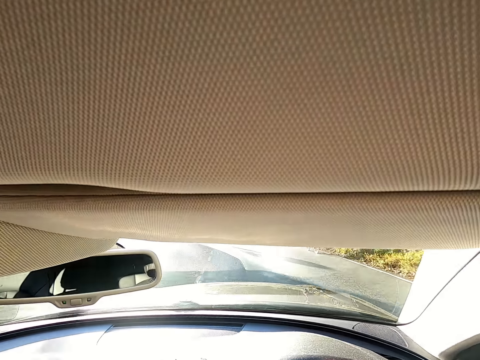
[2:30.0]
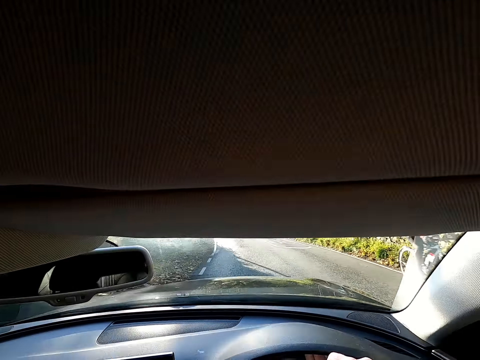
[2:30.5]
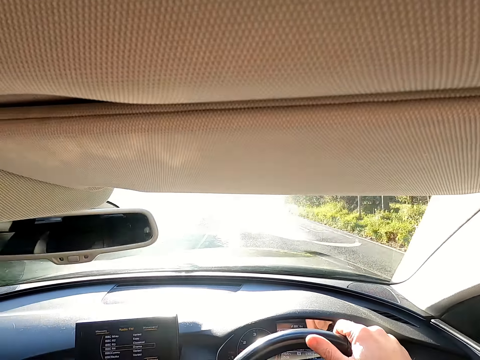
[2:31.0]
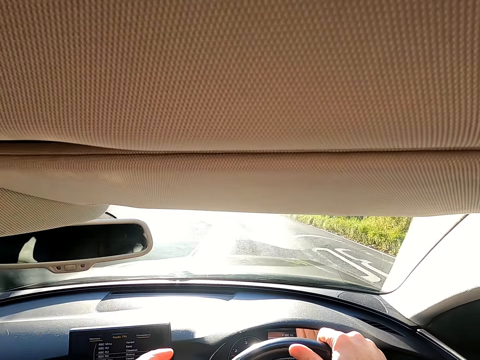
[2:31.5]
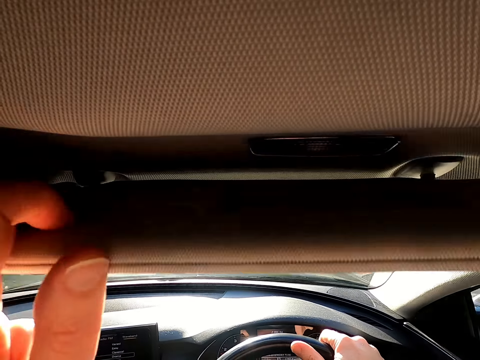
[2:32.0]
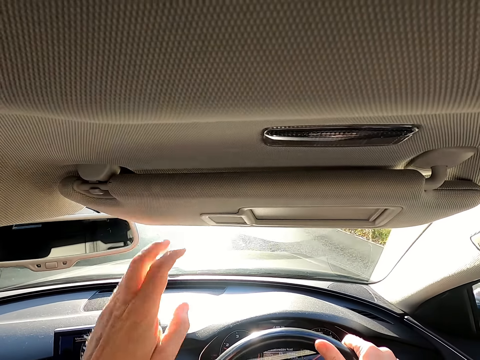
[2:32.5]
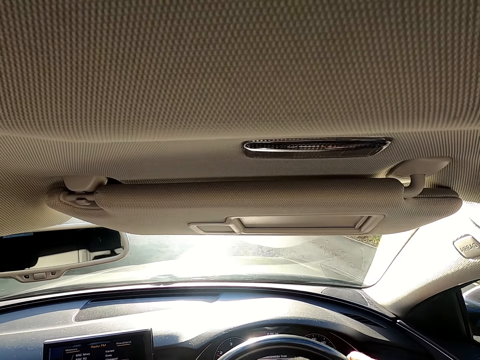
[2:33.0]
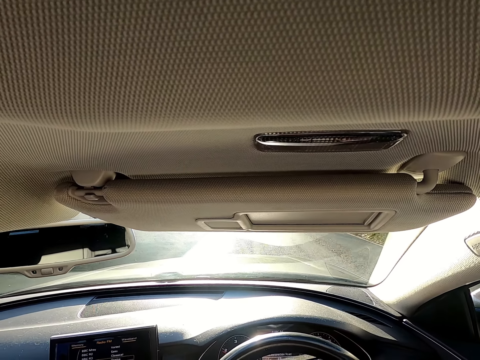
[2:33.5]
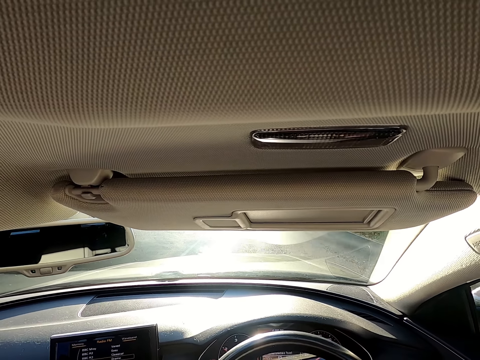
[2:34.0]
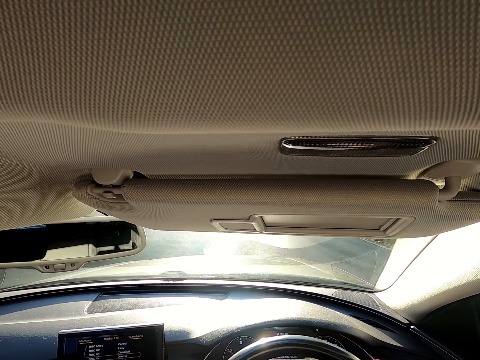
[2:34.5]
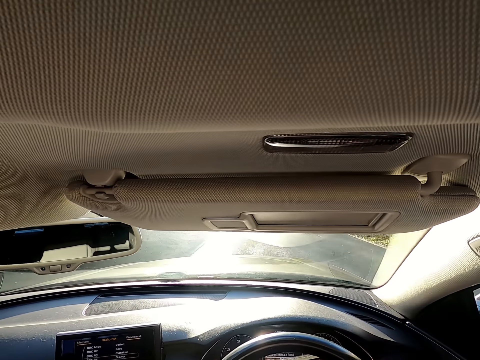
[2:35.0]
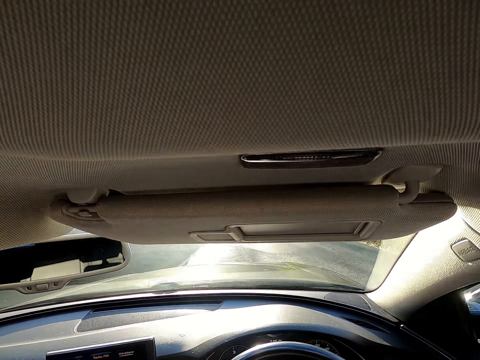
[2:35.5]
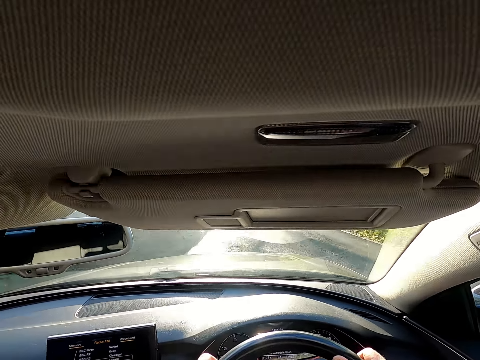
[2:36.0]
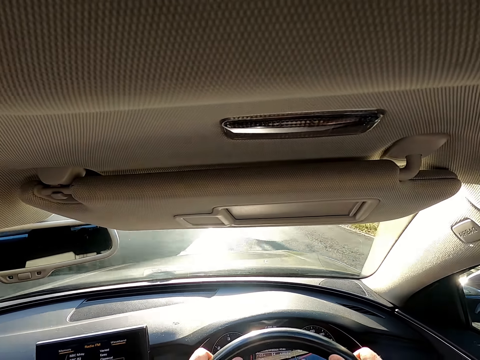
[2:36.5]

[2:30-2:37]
The camera wearer drops the car sun visor with his left hand.

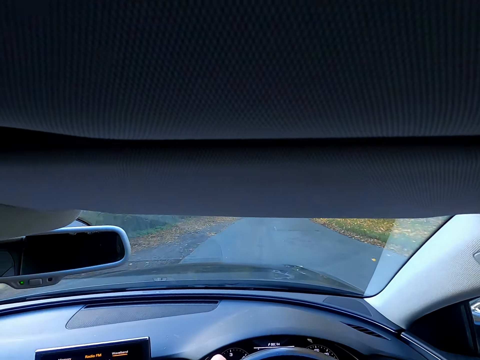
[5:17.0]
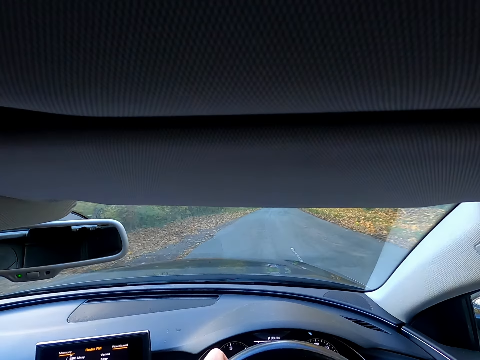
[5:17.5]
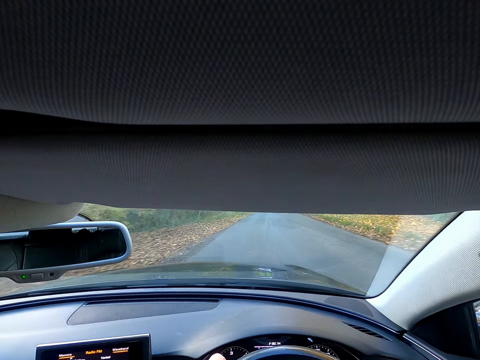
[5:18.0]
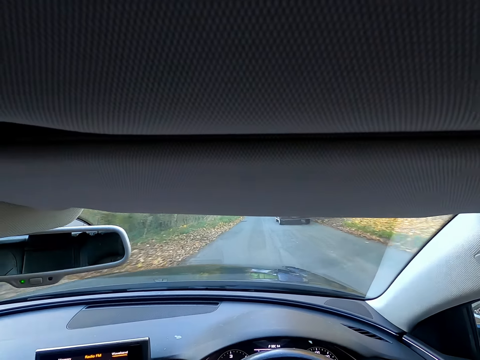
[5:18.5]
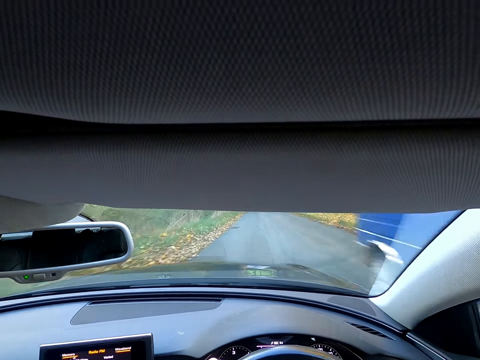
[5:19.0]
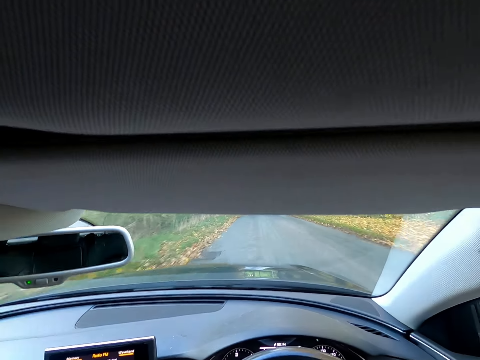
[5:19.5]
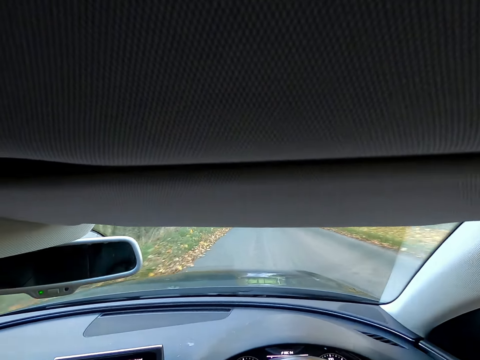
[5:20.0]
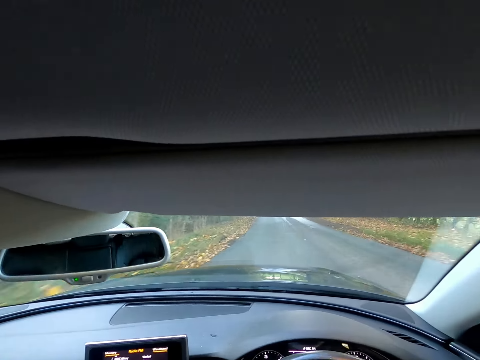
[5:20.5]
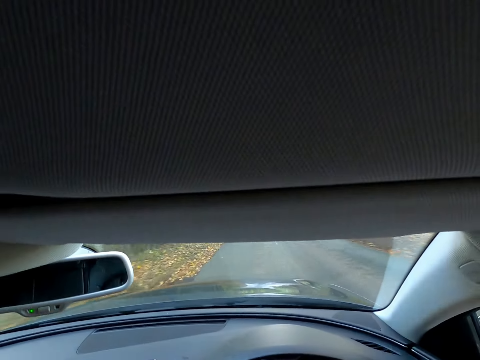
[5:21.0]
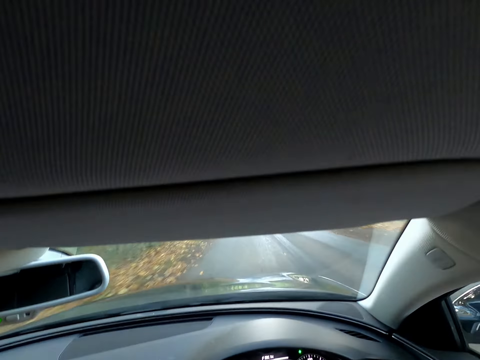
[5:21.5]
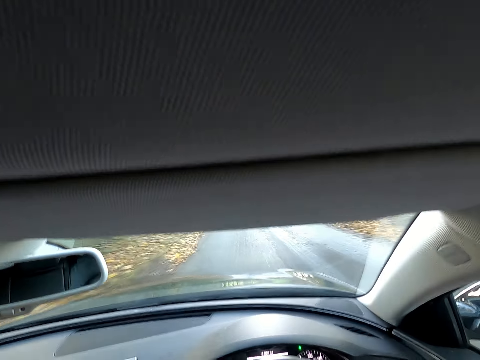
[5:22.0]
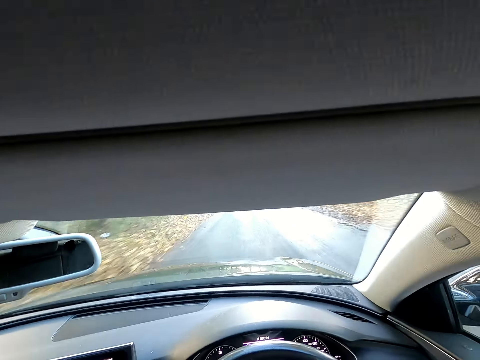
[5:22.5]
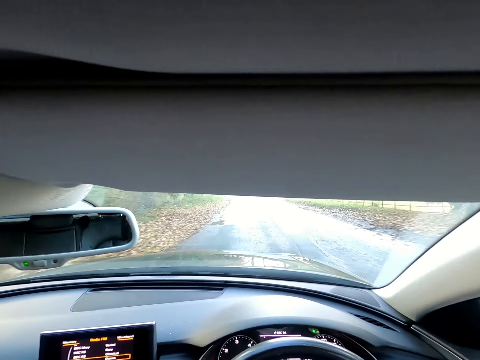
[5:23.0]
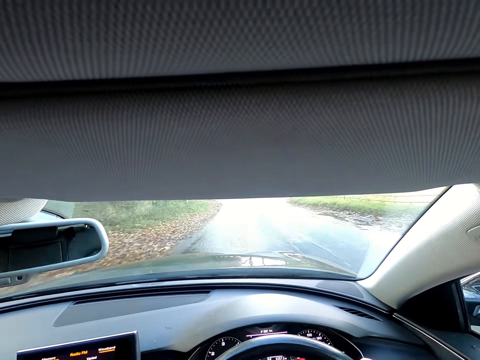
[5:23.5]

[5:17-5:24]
A blue van drives past the camera wearer.

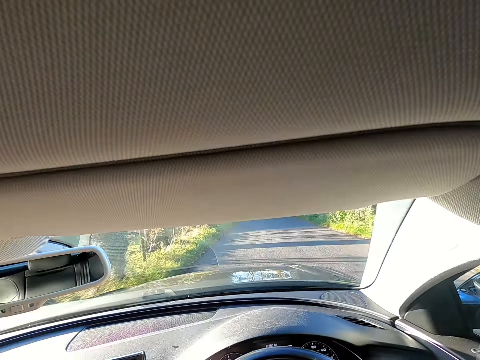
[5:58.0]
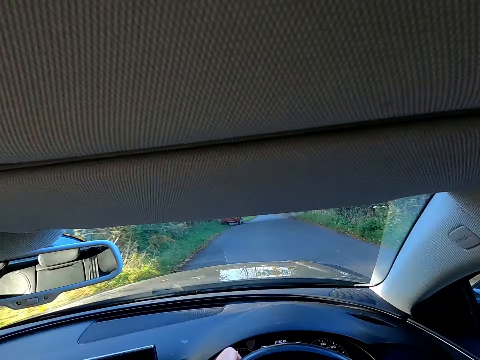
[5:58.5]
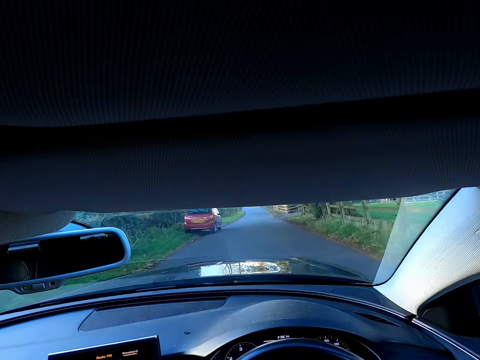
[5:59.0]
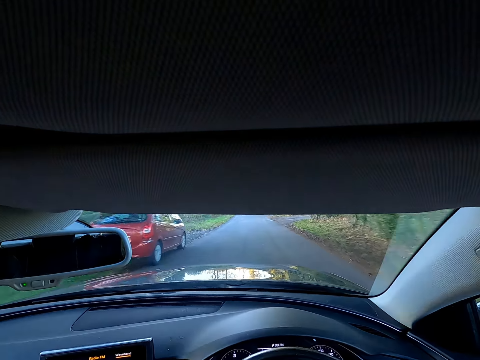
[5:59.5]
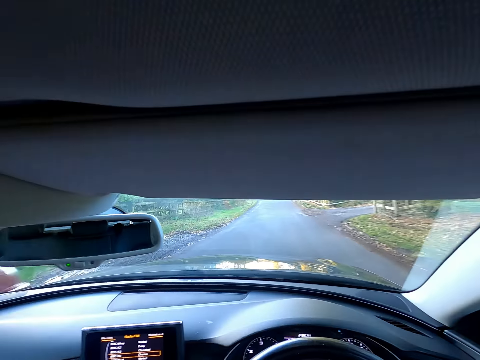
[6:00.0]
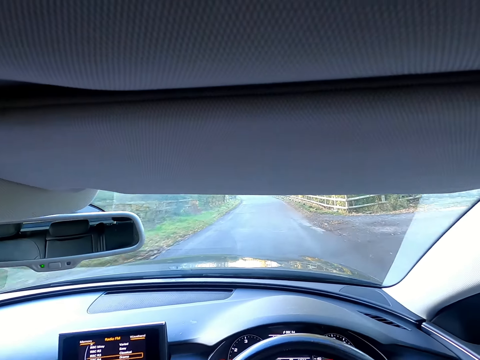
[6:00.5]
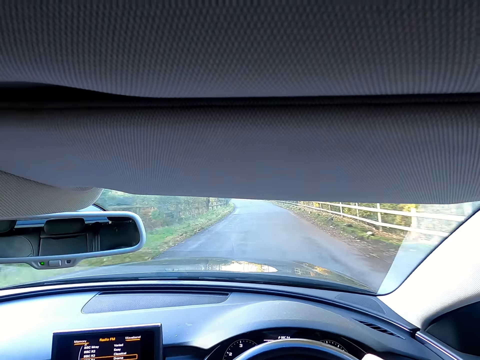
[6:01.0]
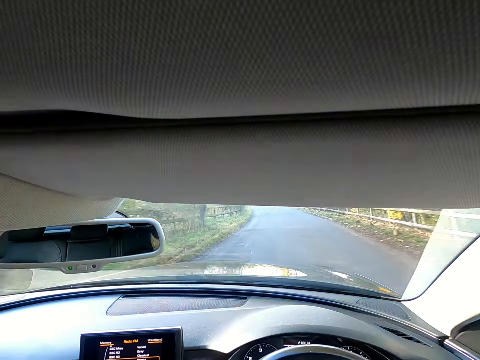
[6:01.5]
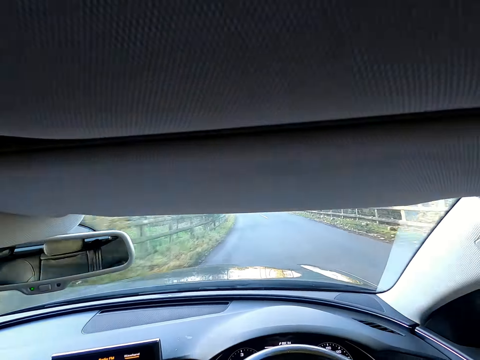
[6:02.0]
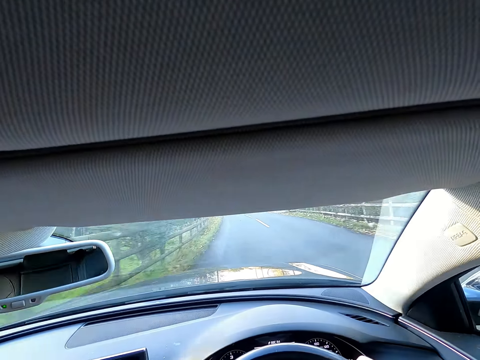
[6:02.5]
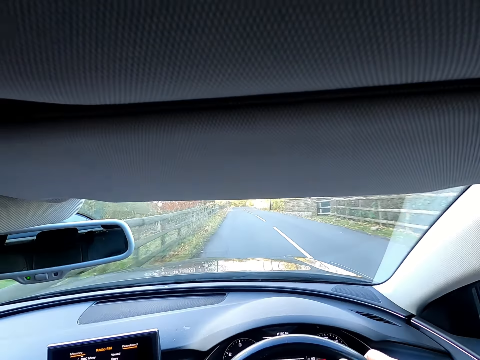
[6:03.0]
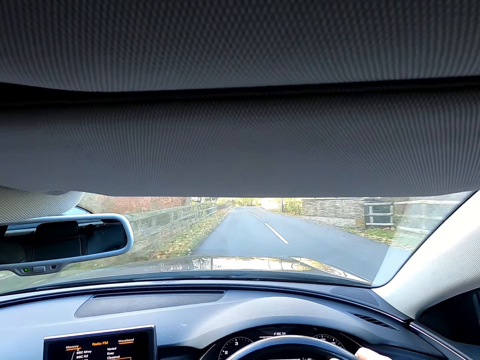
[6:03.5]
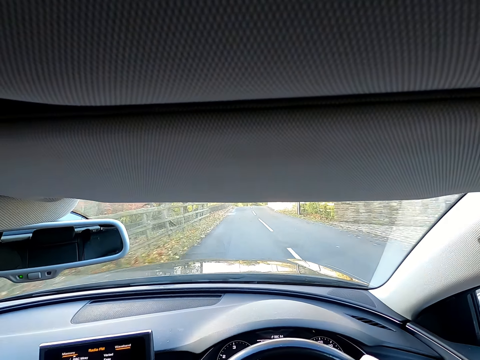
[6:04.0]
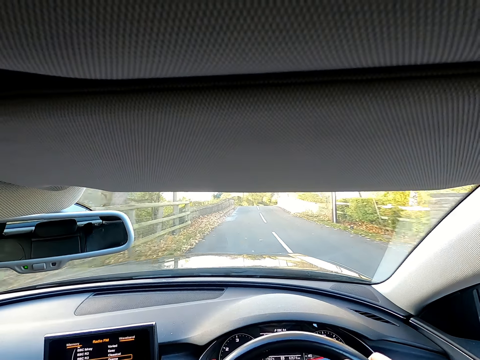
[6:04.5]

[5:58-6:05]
The camera wearer drives past a stationary vehicle.

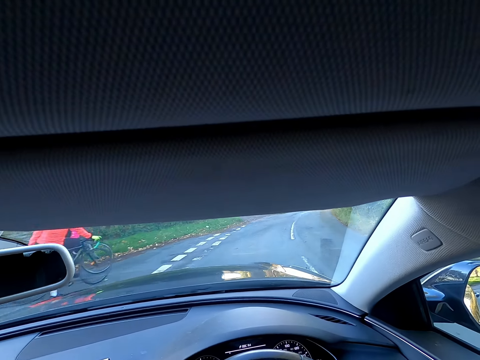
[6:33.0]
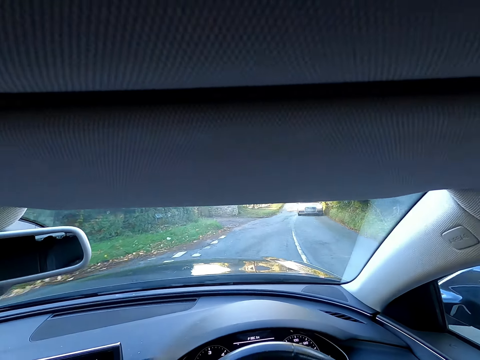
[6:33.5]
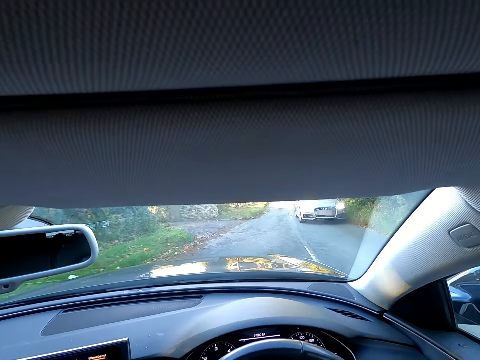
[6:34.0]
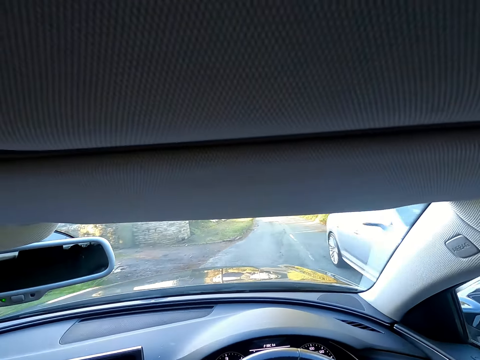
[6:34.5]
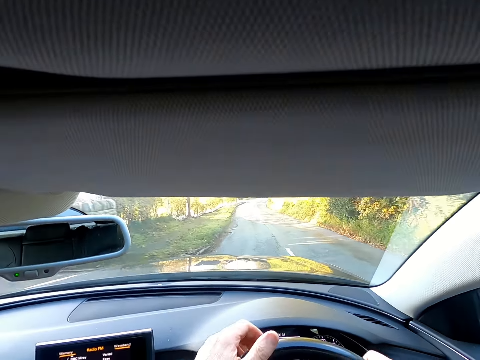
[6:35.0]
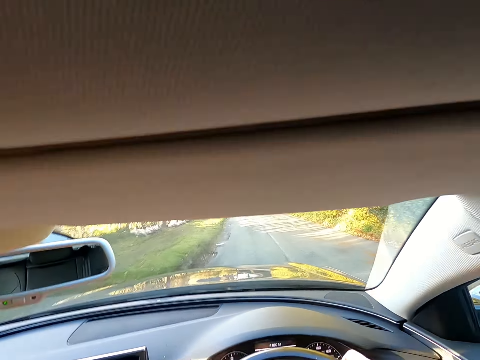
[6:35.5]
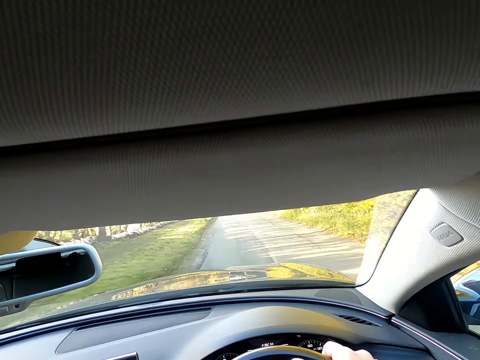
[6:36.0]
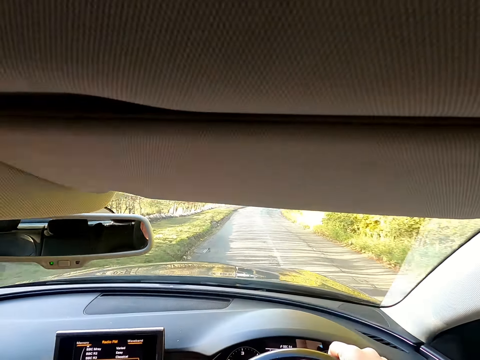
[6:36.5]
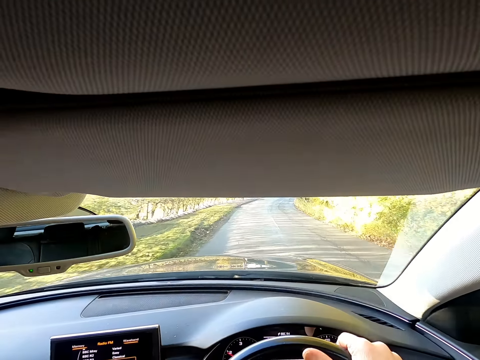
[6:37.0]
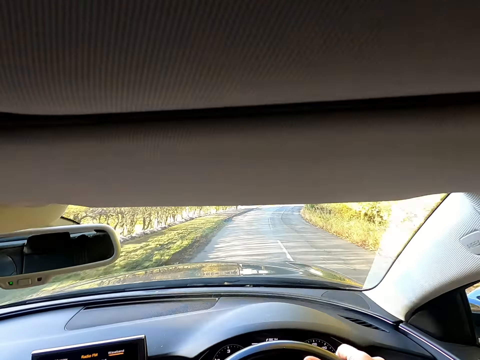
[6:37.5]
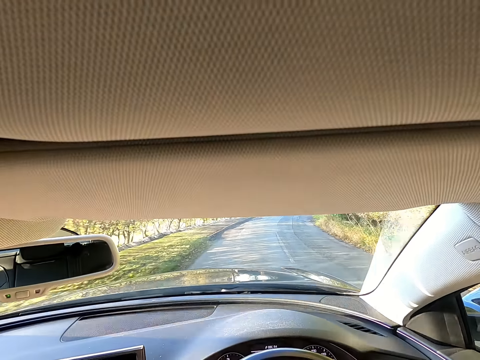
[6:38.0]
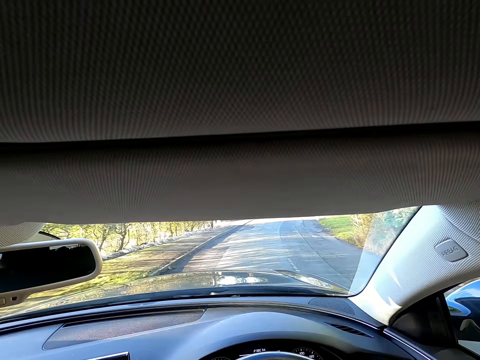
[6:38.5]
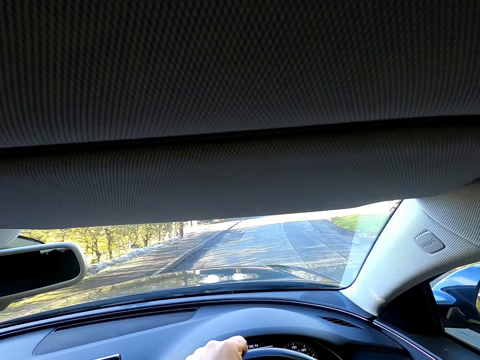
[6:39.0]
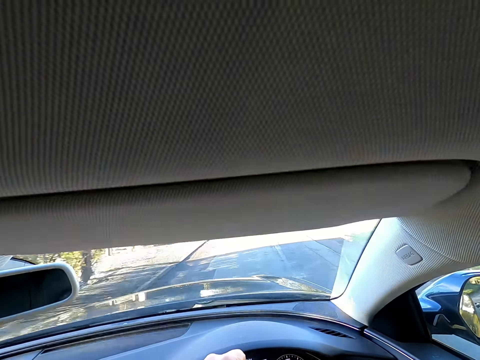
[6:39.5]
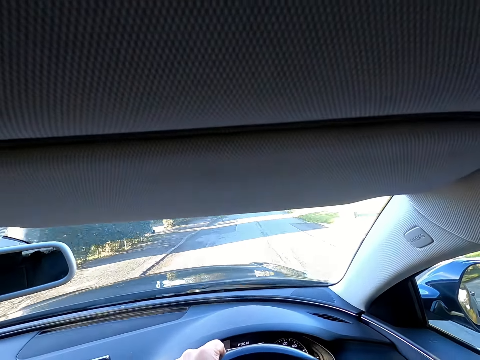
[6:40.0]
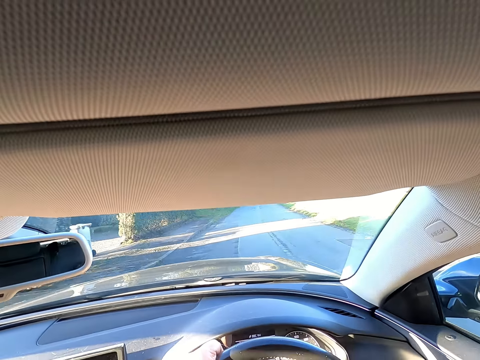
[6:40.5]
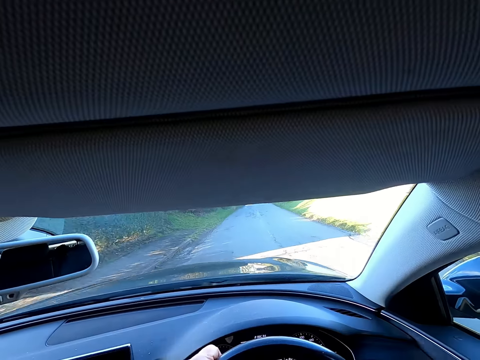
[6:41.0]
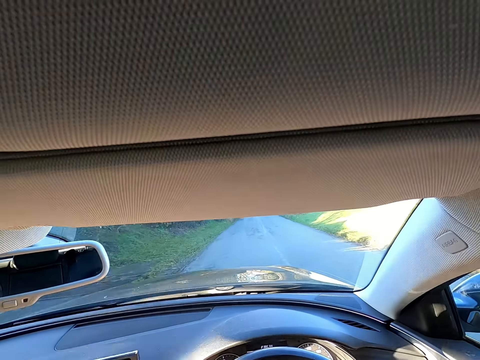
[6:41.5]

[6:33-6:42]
A white car drives past the camera wearer.
